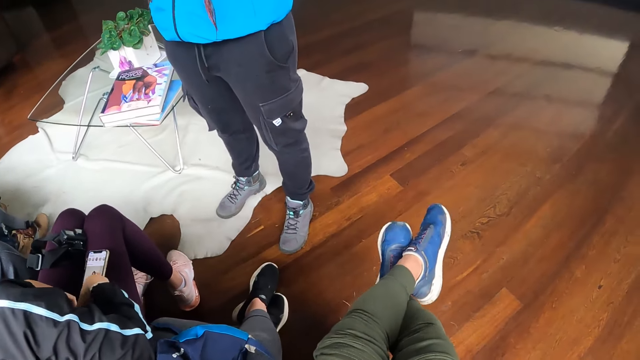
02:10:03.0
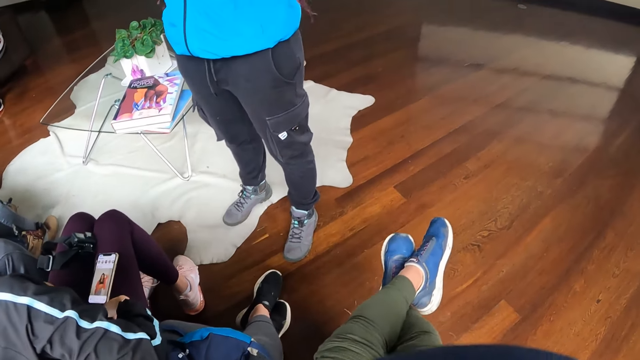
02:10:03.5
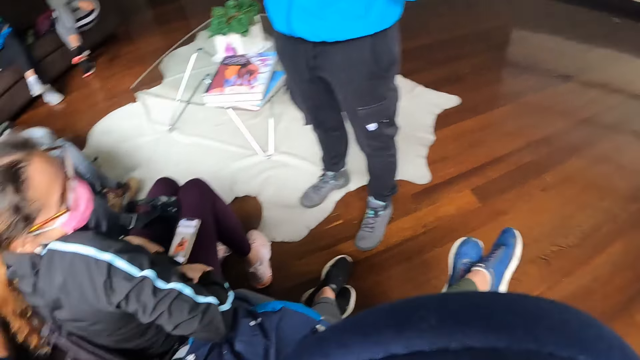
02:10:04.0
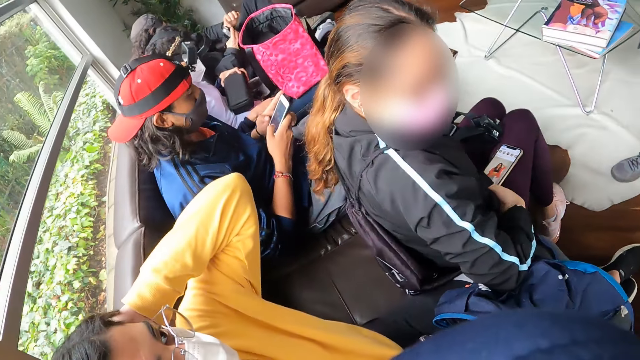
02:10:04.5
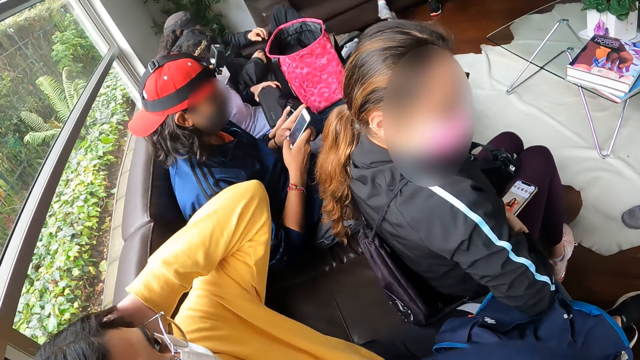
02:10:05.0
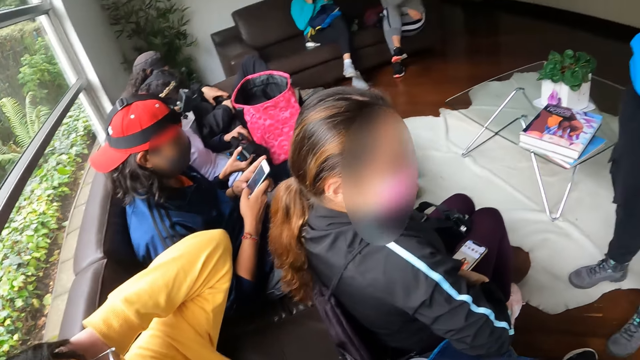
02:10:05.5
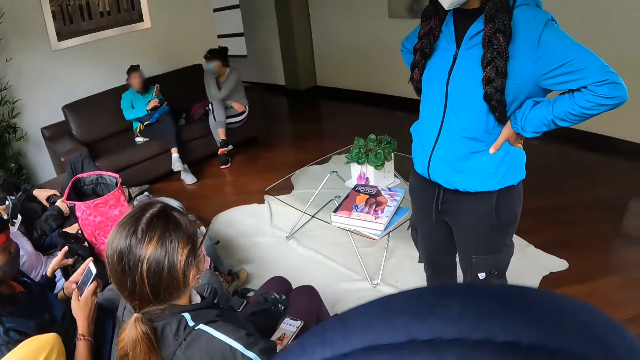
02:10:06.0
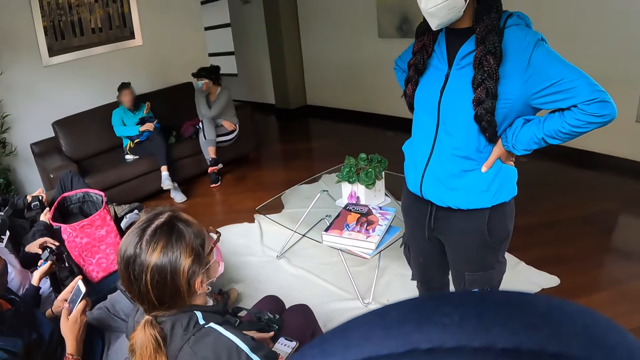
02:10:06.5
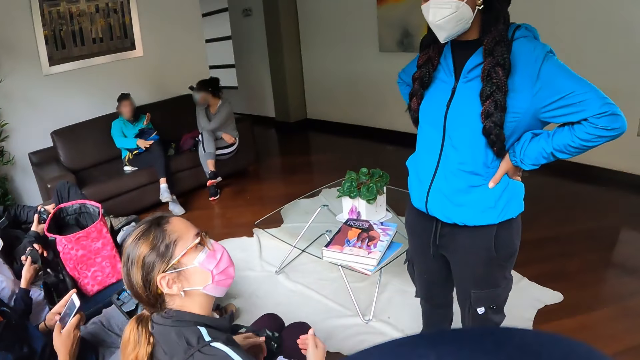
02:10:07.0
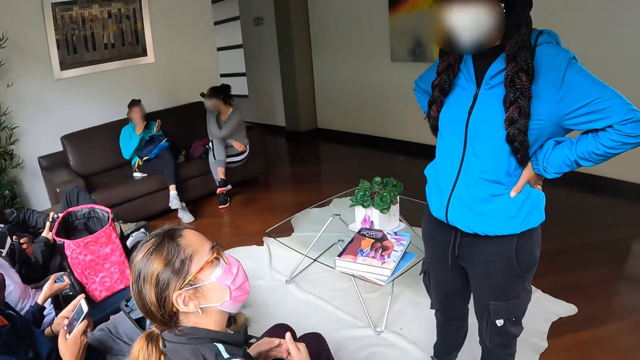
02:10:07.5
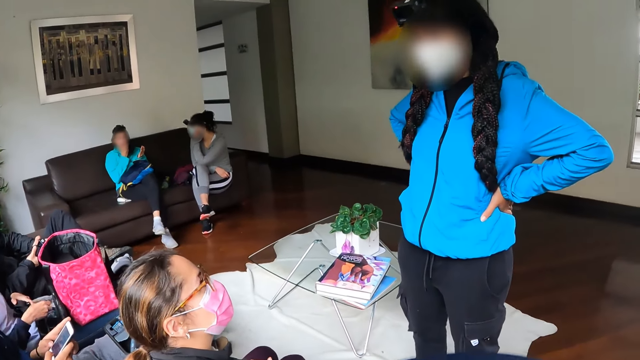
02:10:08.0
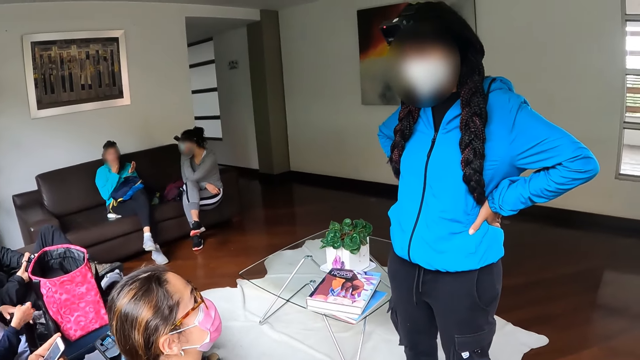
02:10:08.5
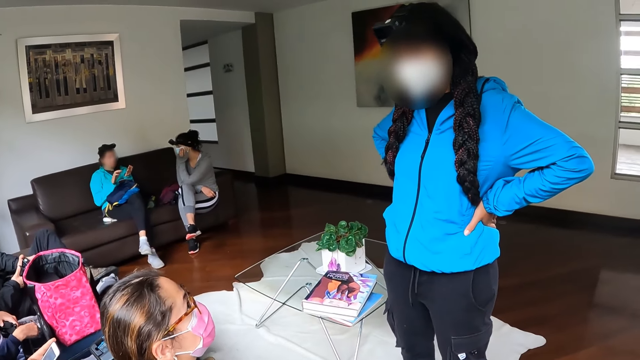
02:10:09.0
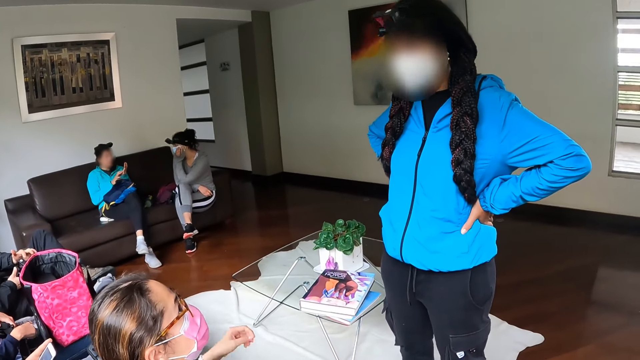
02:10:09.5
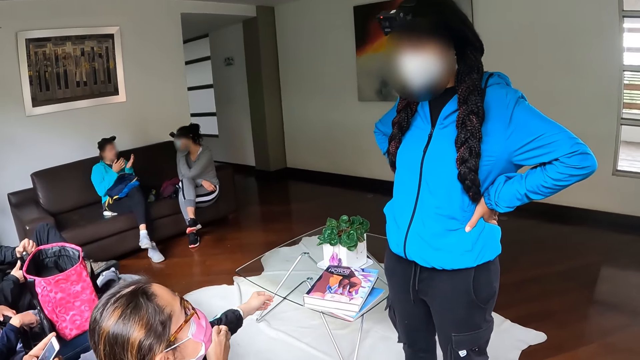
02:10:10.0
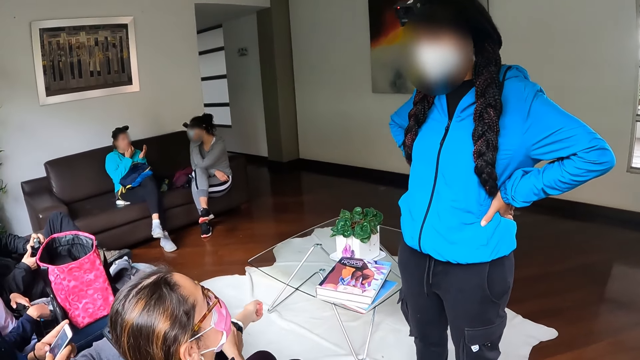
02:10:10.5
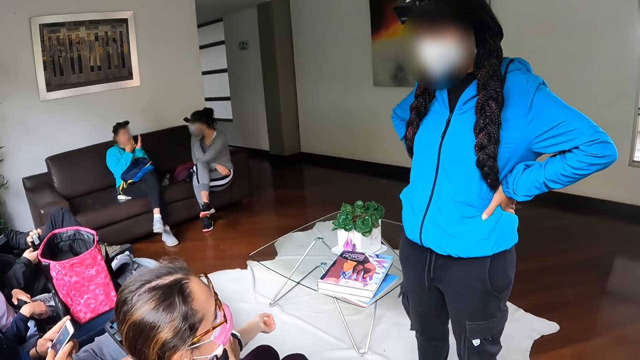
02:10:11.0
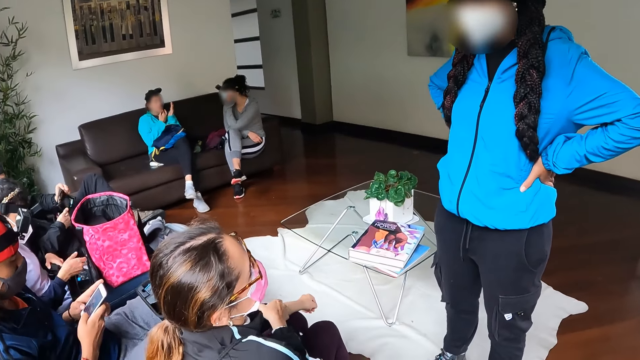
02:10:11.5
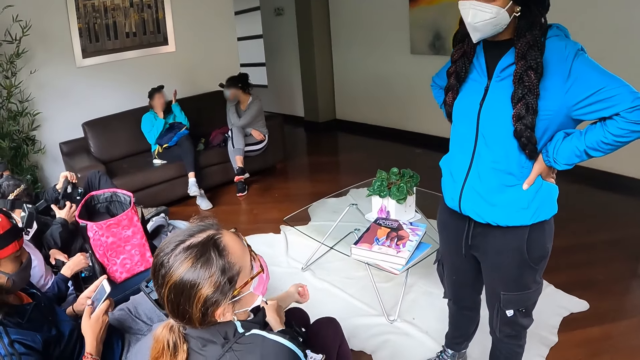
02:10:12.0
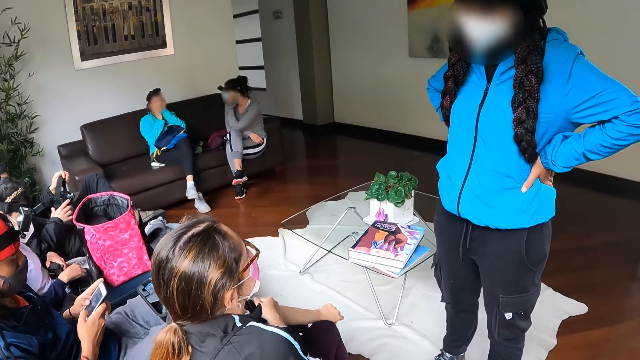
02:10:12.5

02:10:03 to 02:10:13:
A man holds the camera with both hands. The first woman drops a purse in her left hand on her lap and takes a camera from her lap with her right hand. Another man operates a phone. The first woman opens the purse on her lap with her left hand and moves the camera from her right hand to her left hand. The first man operates the camera. The first woman holds the camera with her hands. The first woman drops the battery of a camera in her right hand into the purse on her lap. The fourth woman pulls her jacket. A fifth woman applies oil on her face.

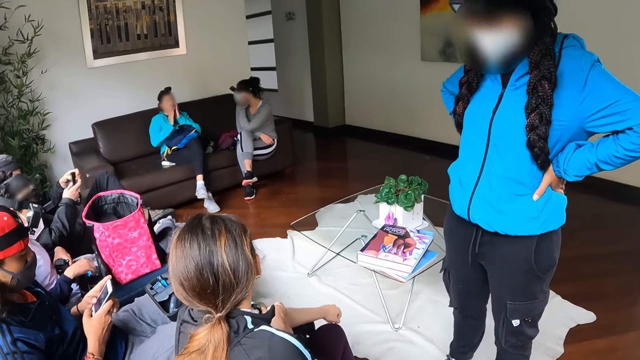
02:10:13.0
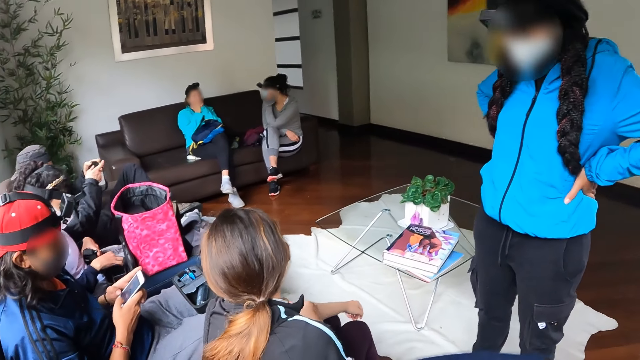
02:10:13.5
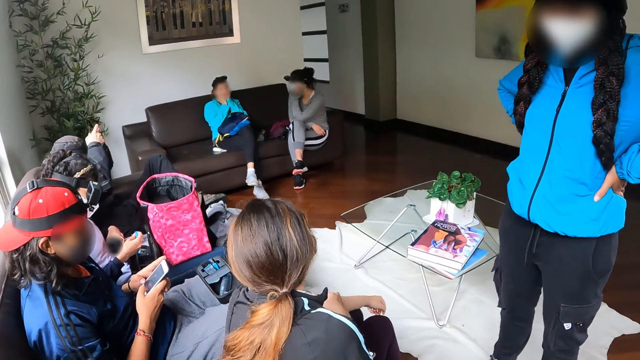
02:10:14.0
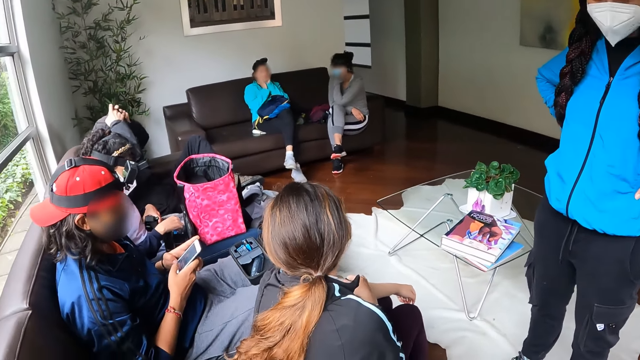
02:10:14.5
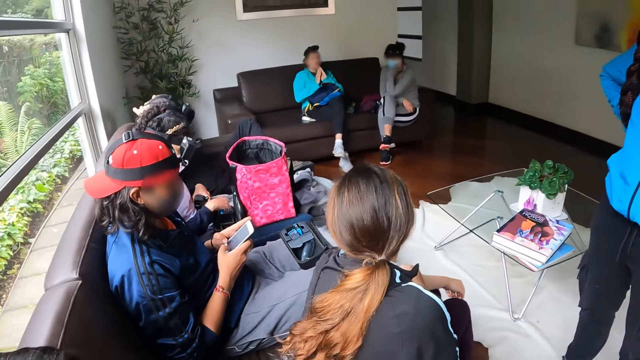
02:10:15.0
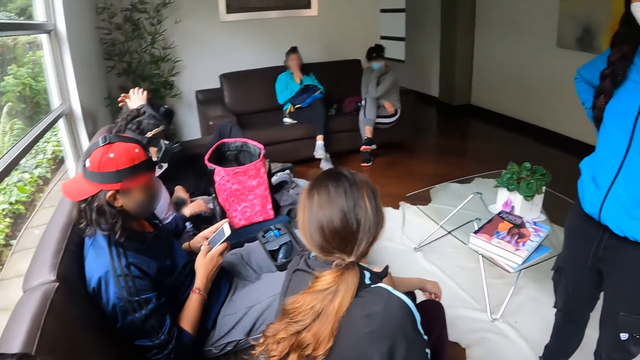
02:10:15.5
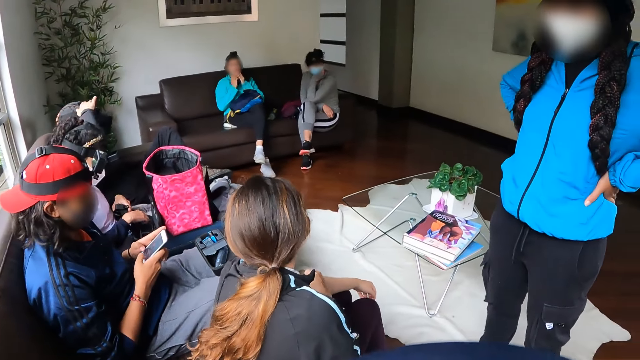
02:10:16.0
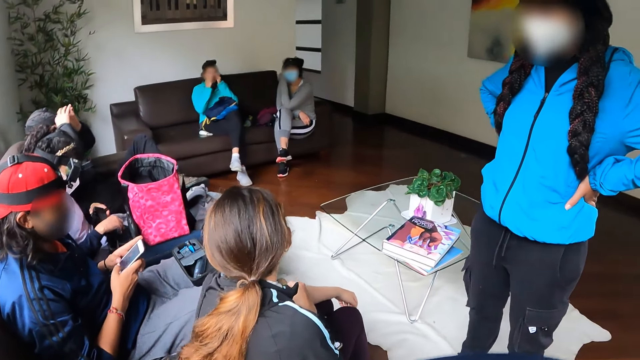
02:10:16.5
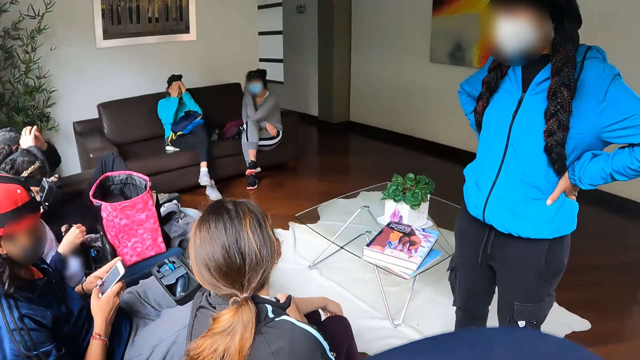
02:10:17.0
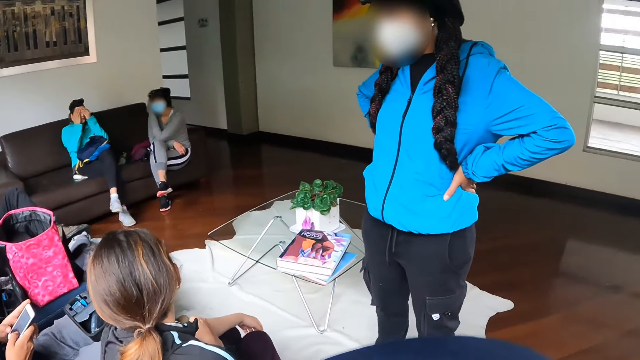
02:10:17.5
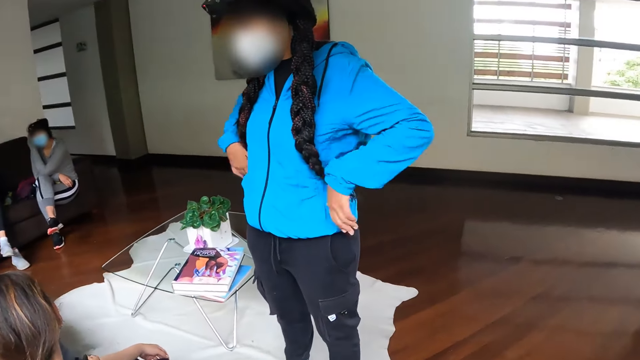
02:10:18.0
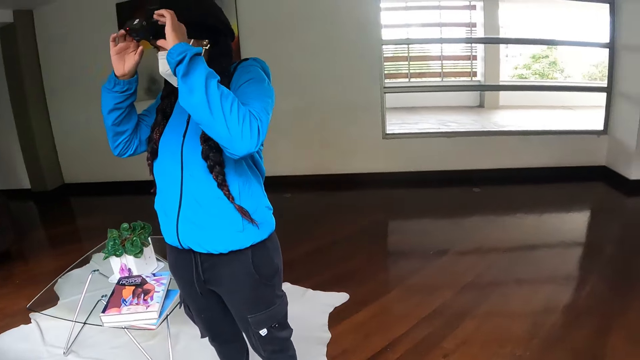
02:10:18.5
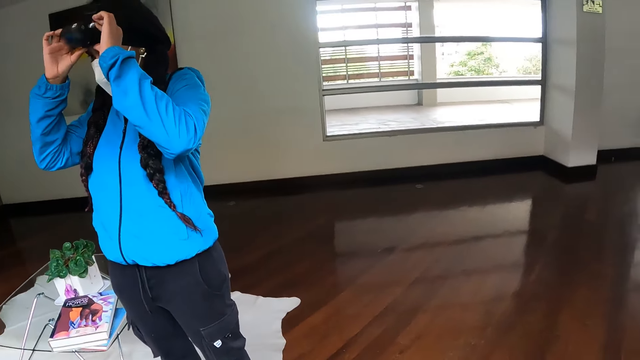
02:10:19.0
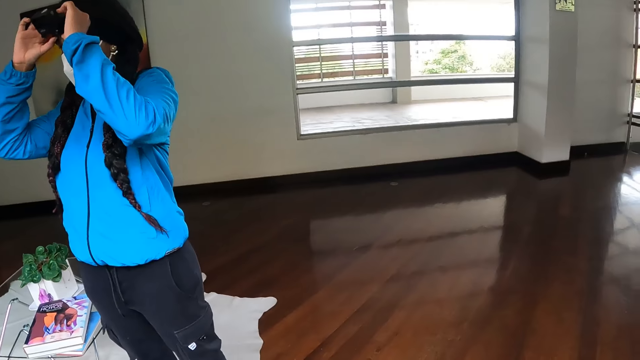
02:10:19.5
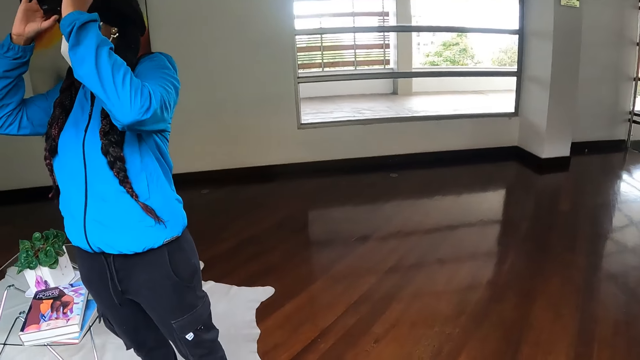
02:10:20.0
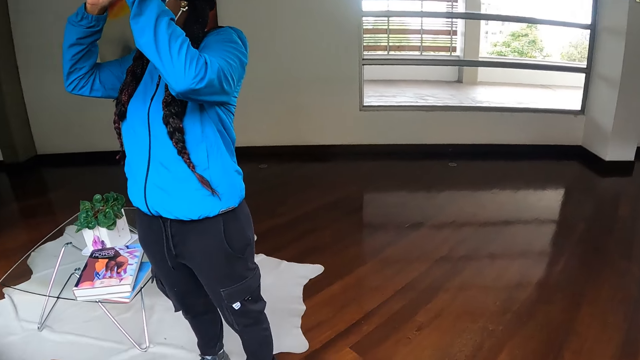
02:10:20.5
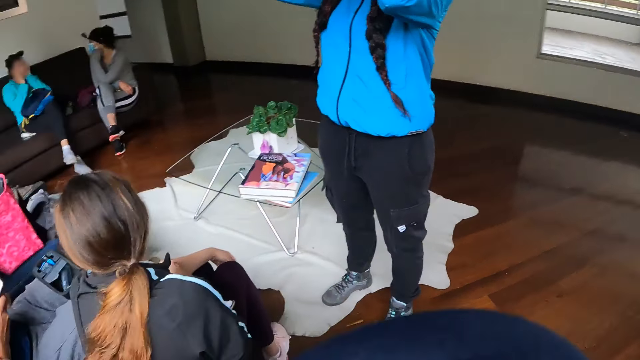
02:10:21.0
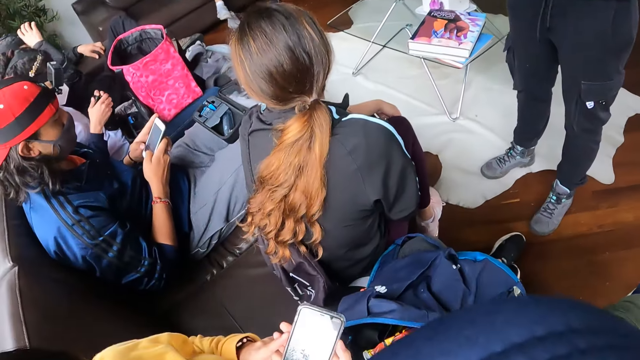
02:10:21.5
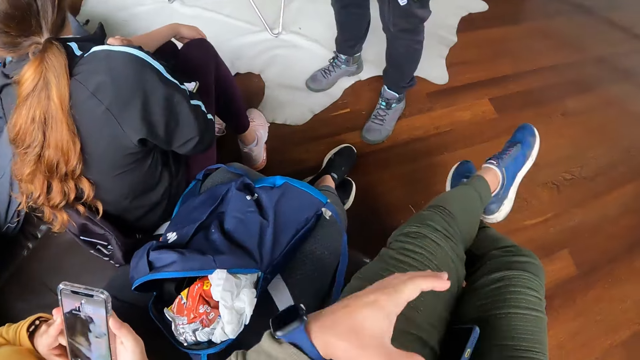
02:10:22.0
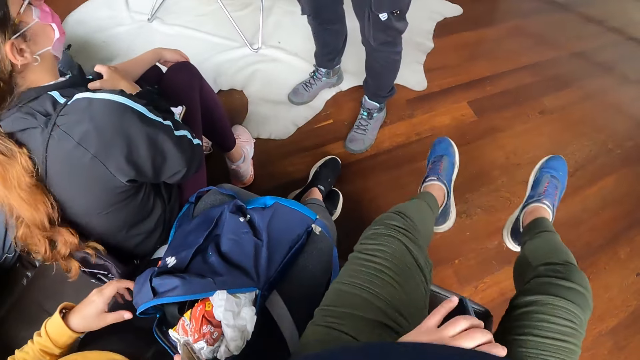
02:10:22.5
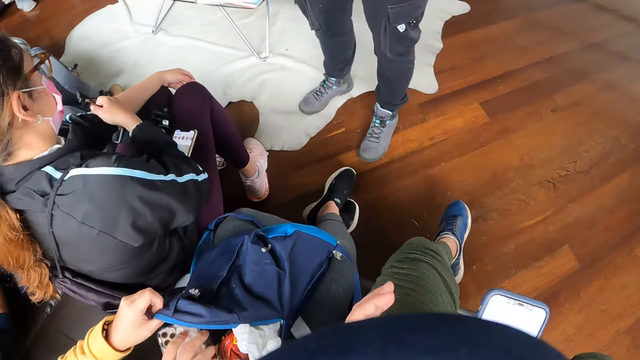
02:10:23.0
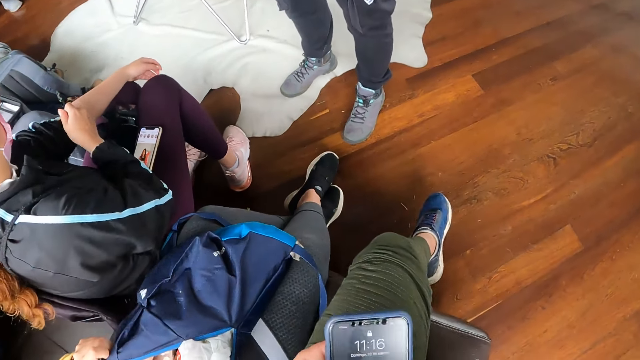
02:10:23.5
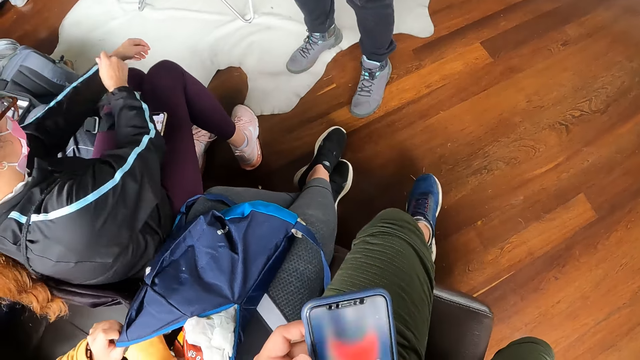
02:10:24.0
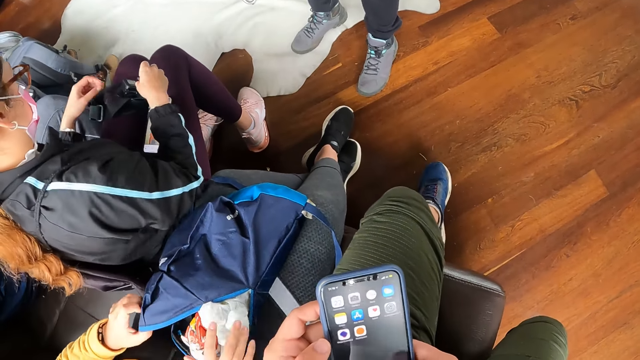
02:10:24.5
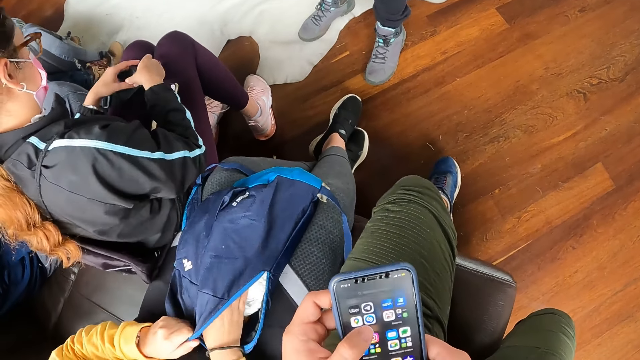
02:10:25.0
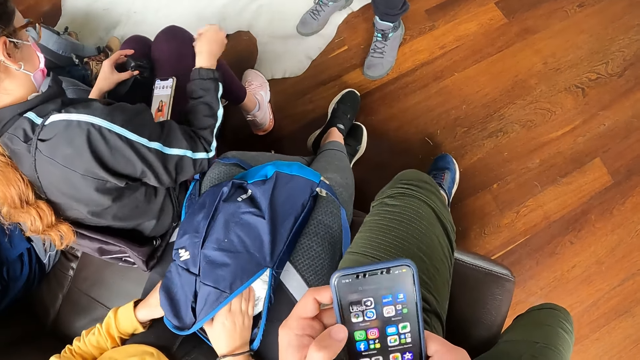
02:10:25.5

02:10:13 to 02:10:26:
A man wears the camera on his head with both hands. A woman puts her hands on her face. Another woman adjusts a camera on her head with both hands. A third woman operates a phone. The camera wearer takes the phone from her lap with her left hand. A fourth woman adjusts her sleeve with her right hand. The third woman puts her right hand in the backpack on her lap and puts a phone in the backpack. The camera wearer holds the phone with both hands. The fourth woman pulls down her jacket. The camera wearer operates the phone. She presses the phone with both hands.
